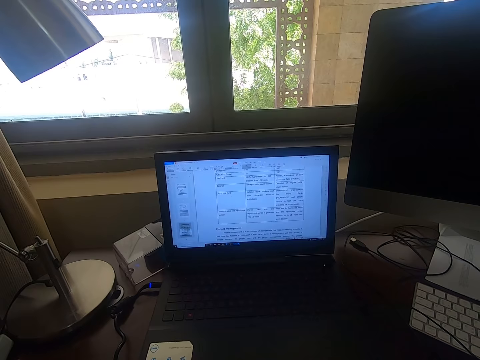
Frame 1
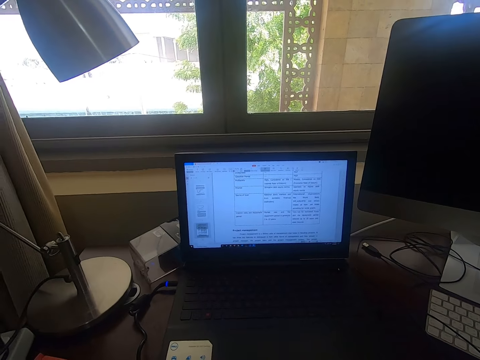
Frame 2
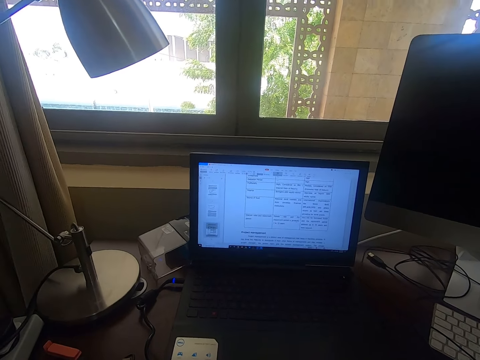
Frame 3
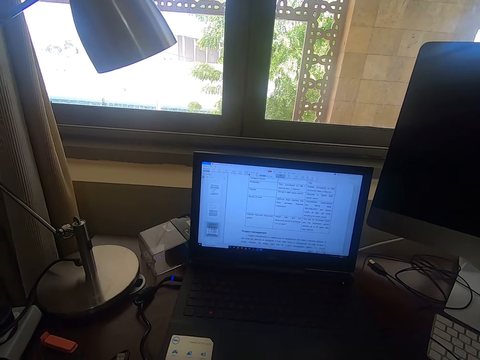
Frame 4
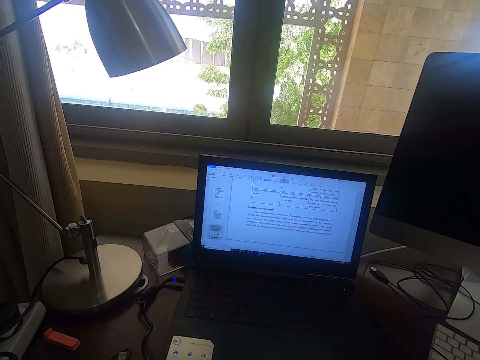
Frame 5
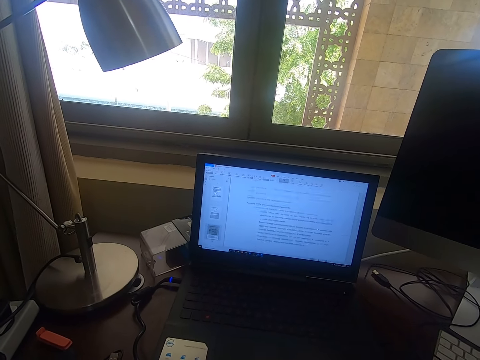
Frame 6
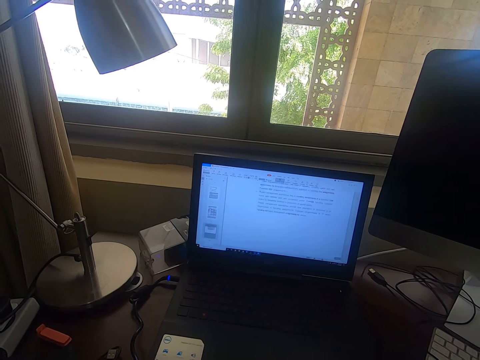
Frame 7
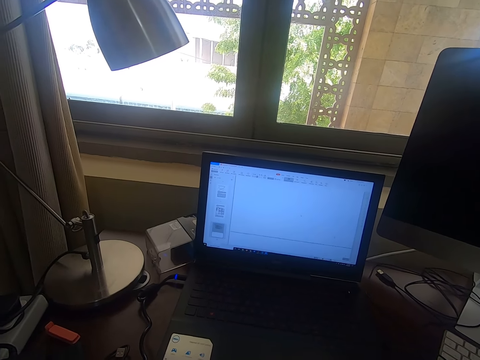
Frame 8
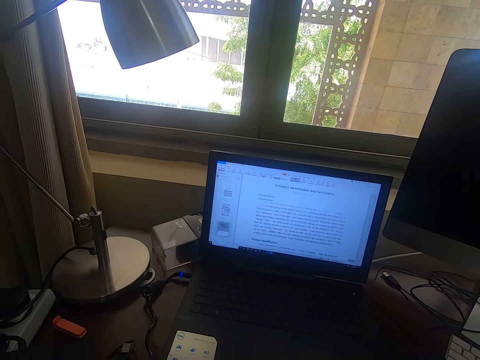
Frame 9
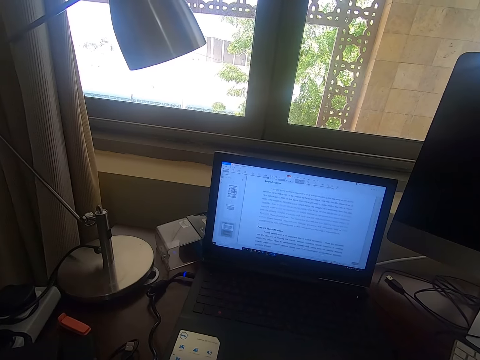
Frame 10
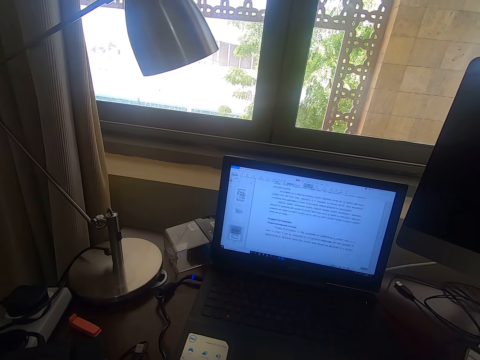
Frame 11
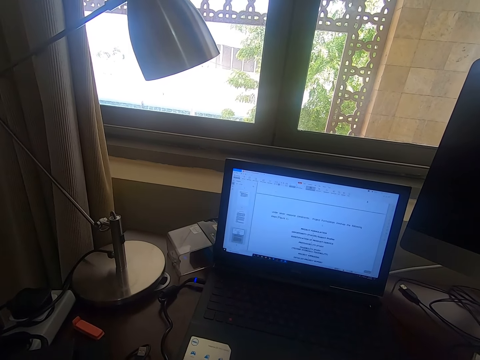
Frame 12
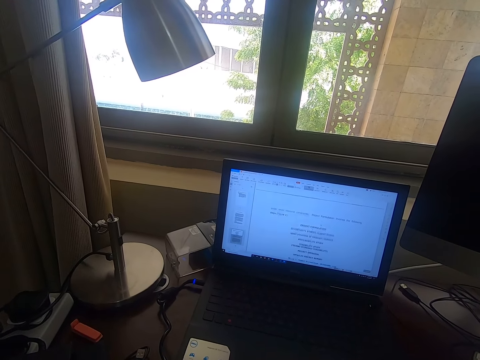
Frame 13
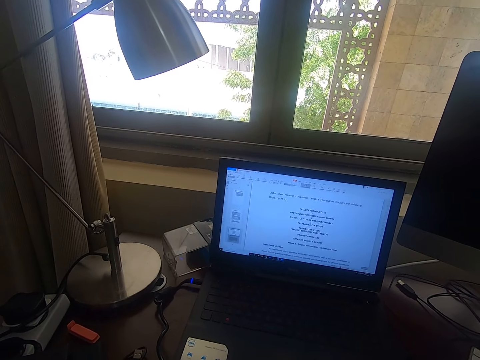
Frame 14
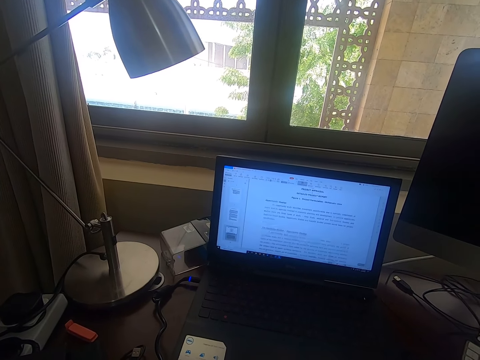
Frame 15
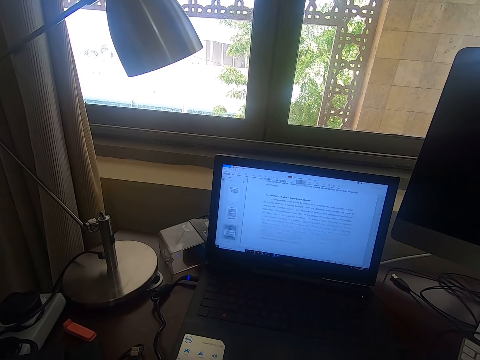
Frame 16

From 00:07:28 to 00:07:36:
The camera wearer operates the laptop. They browse through the laptop.

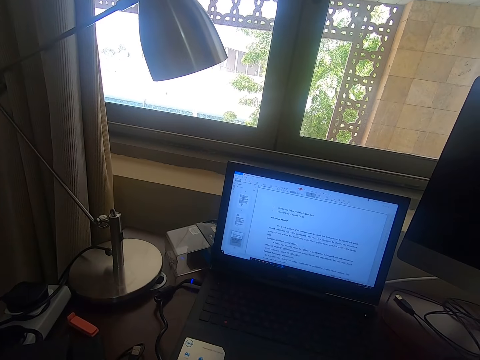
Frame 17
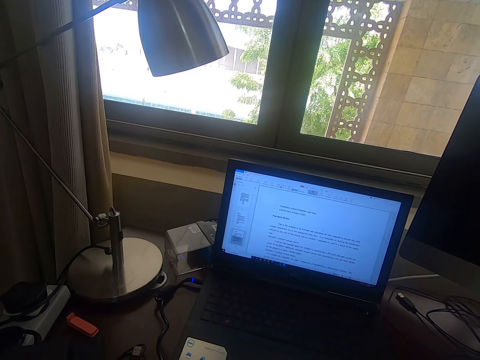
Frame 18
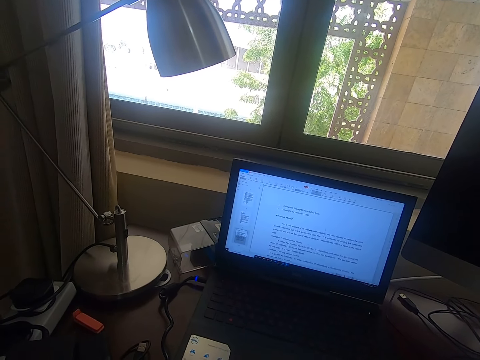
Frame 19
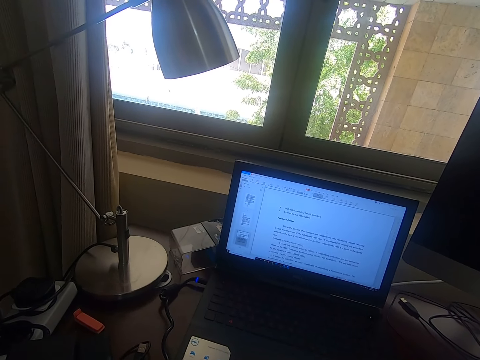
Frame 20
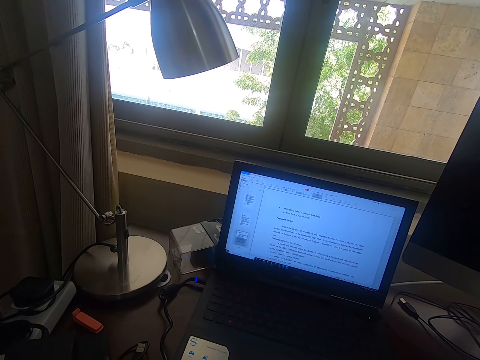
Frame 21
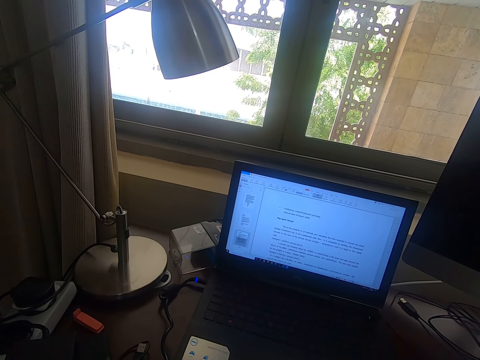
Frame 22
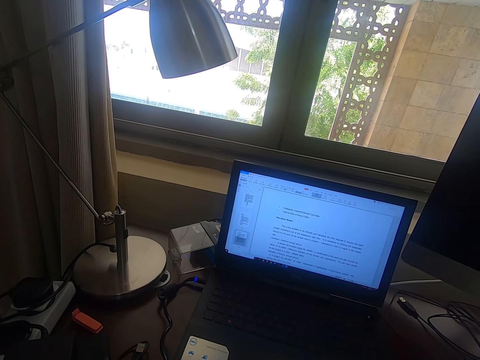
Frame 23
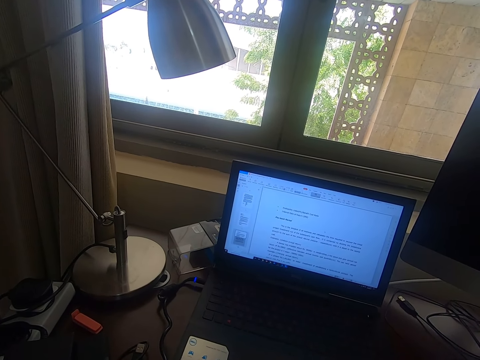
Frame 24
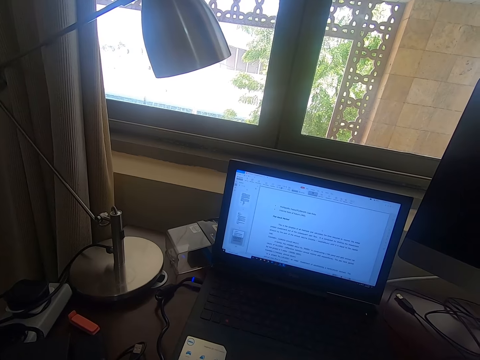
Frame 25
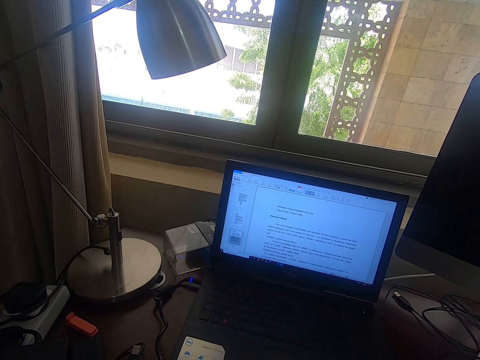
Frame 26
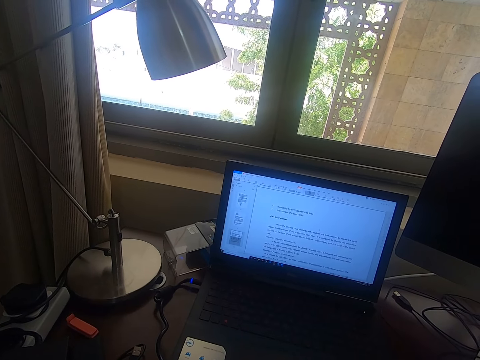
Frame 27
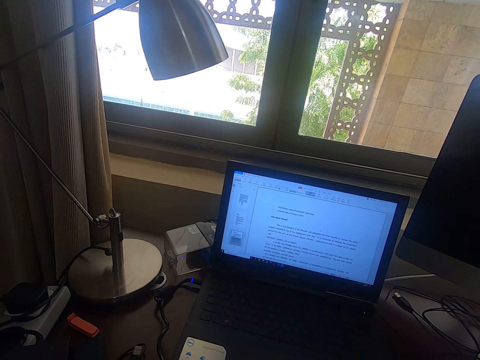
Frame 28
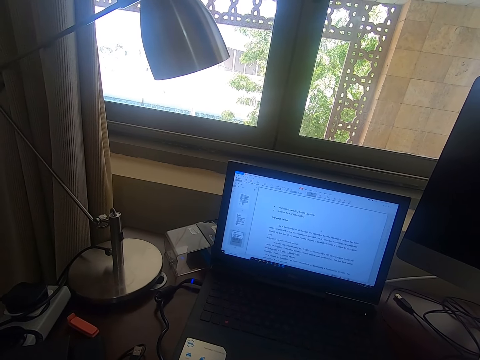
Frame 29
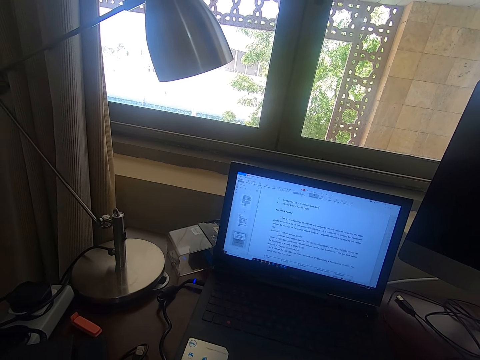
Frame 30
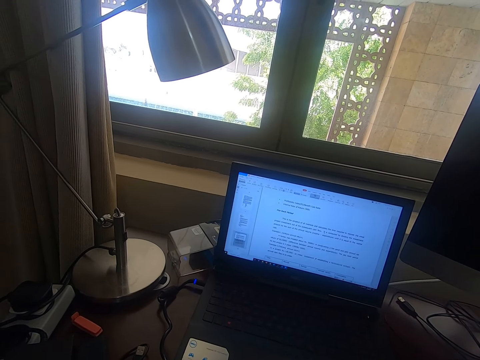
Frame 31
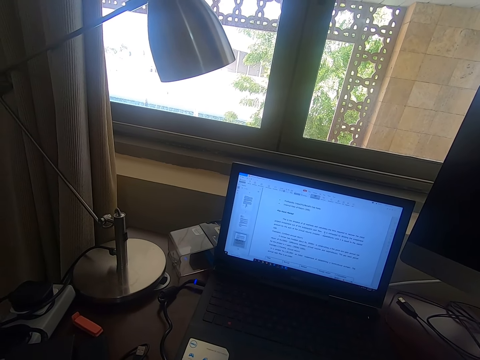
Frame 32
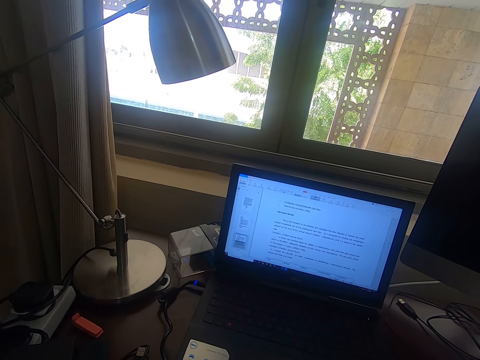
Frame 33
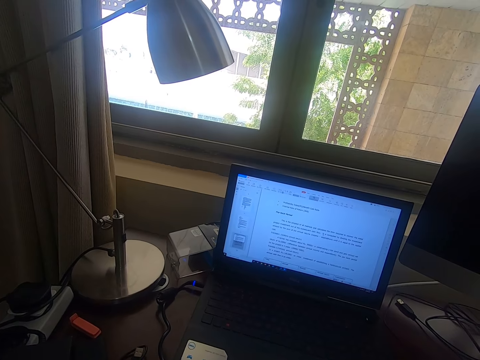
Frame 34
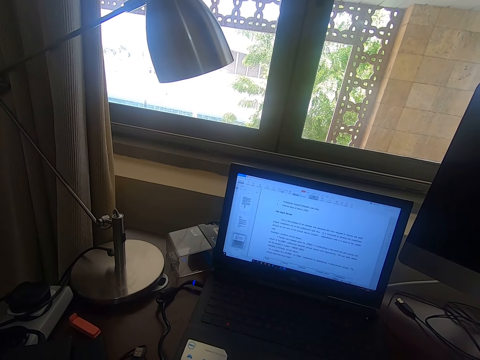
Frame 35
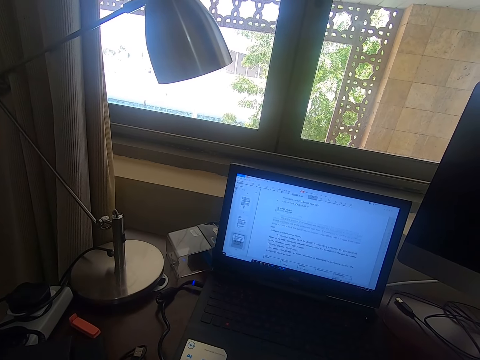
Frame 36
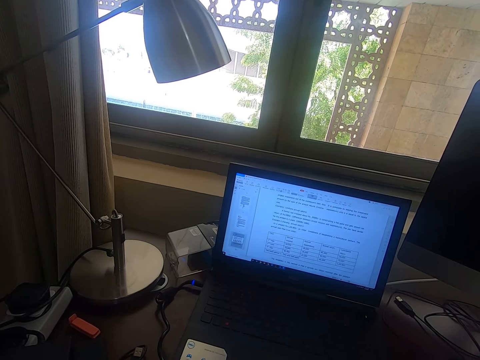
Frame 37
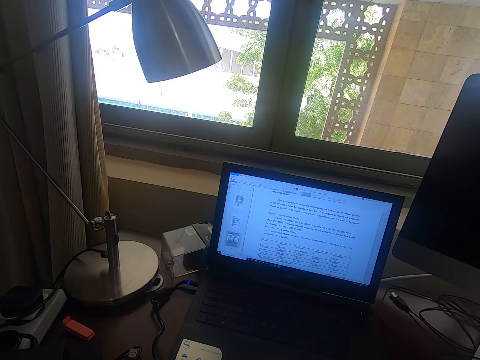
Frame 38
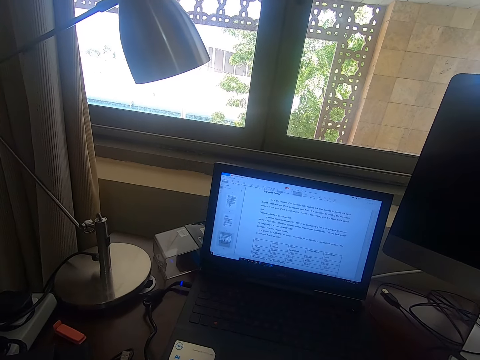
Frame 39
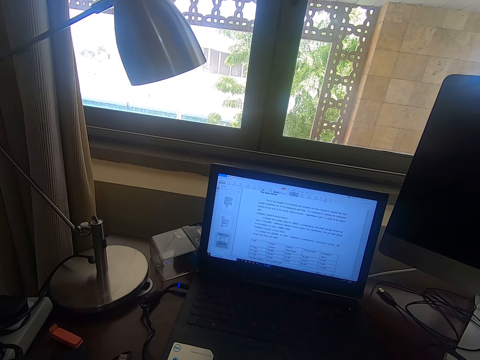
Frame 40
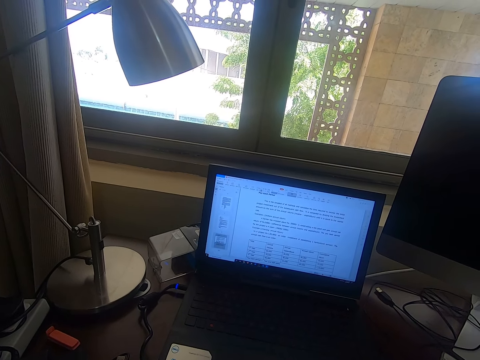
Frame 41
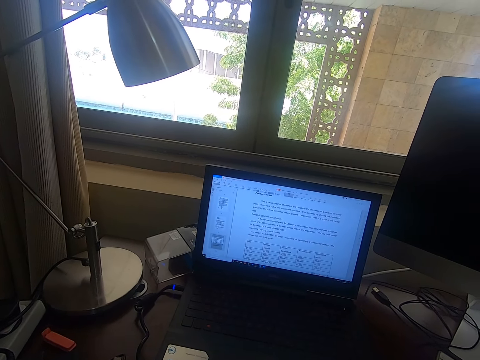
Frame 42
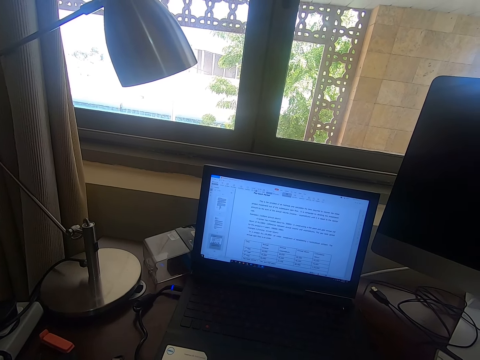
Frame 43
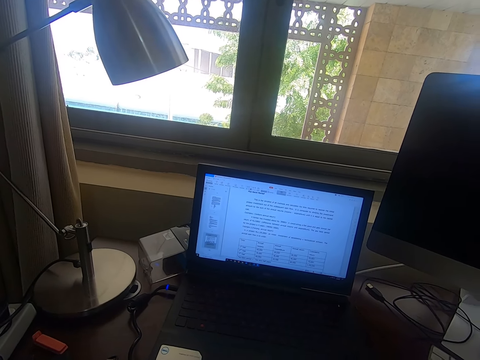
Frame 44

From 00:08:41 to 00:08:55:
The camera wearer looks at the laptop. They browse through the laptop.

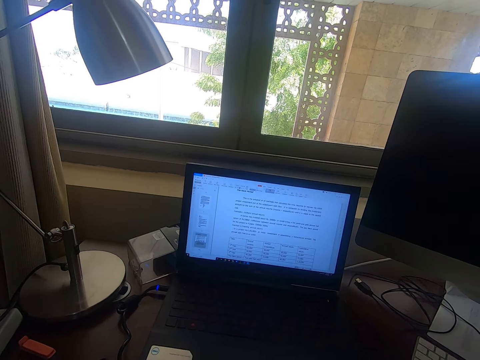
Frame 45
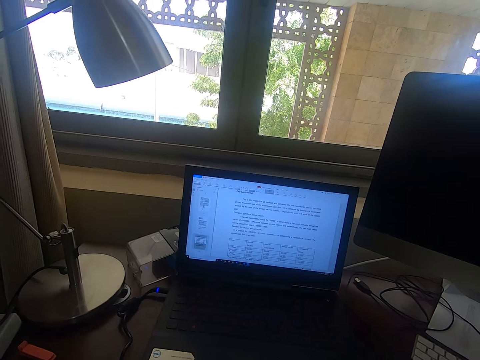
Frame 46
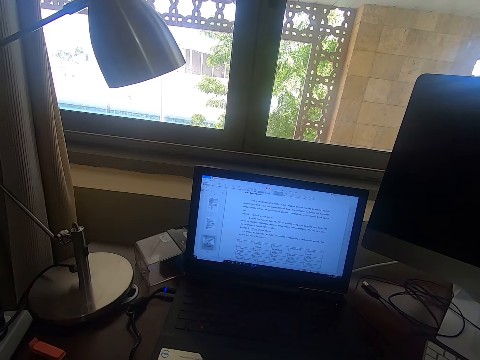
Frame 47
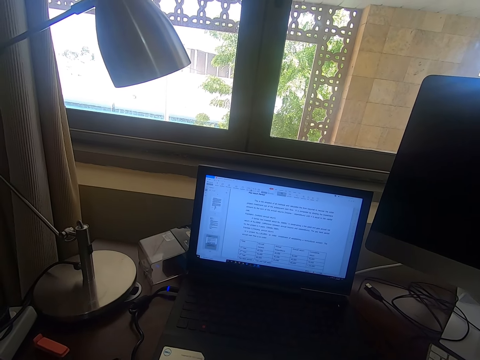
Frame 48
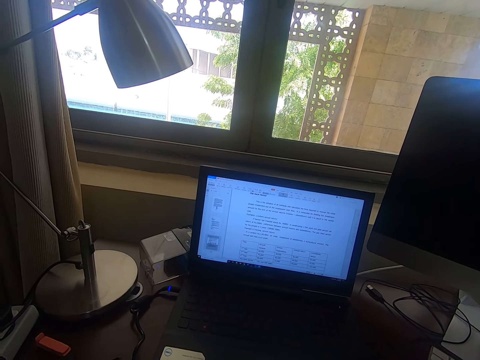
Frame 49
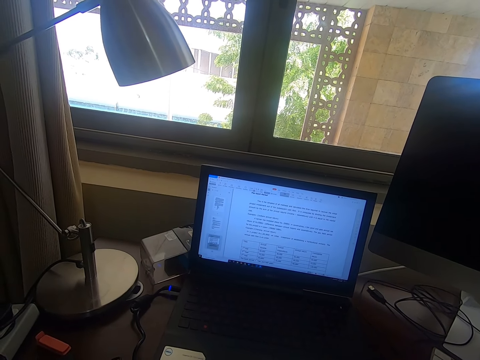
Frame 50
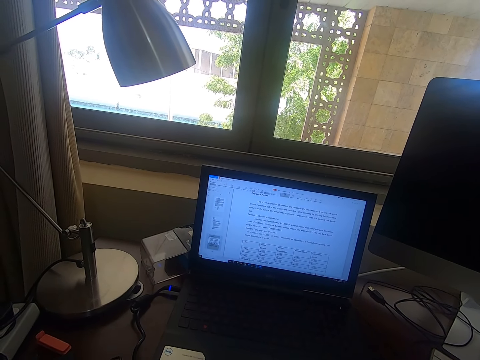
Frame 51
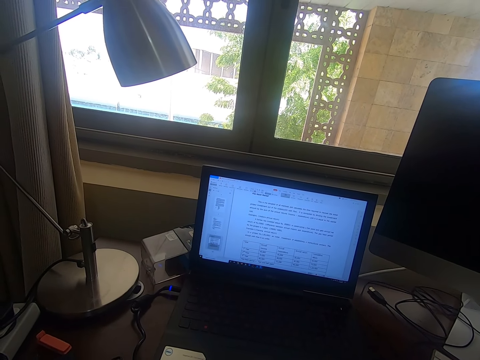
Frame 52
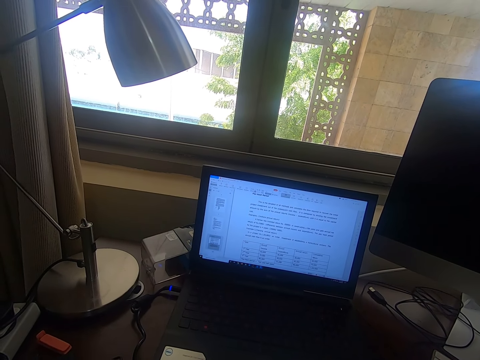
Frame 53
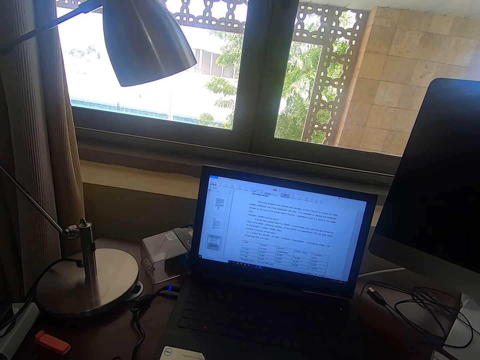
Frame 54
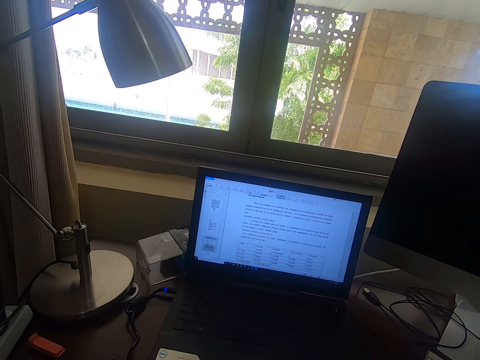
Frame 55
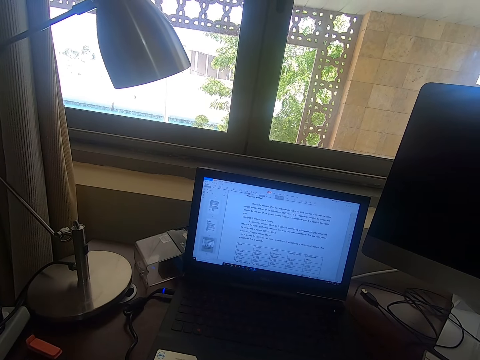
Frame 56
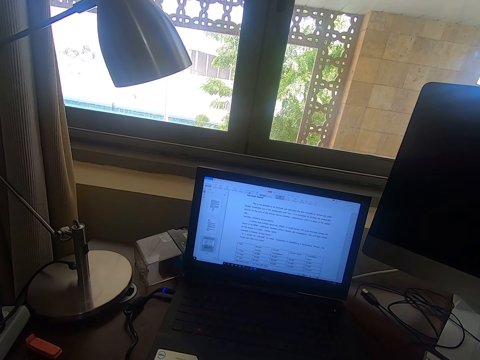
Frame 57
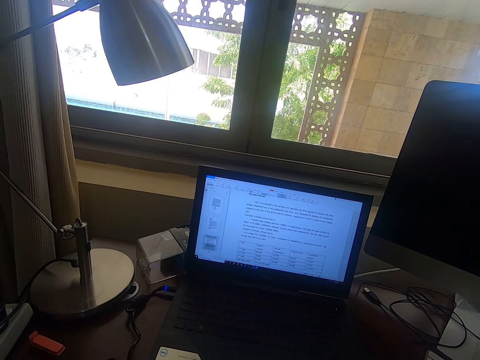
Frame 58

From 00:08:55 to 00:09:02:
The camera wearer looks at the laptop.
